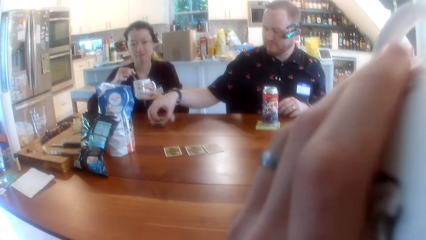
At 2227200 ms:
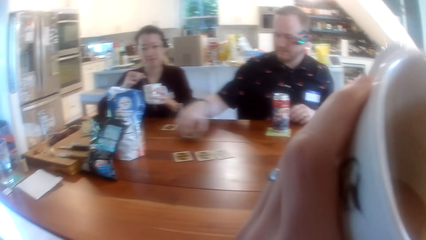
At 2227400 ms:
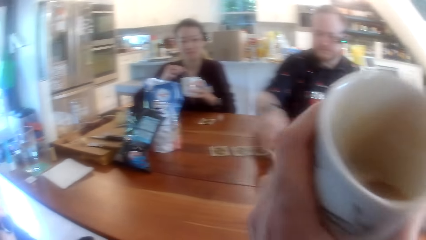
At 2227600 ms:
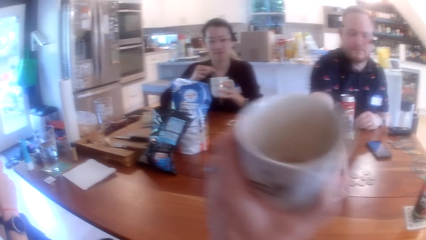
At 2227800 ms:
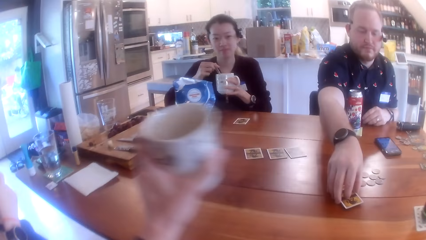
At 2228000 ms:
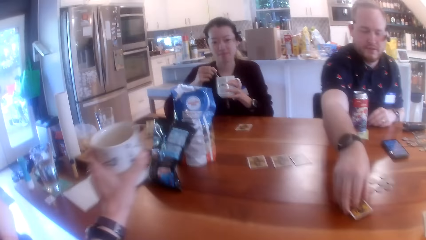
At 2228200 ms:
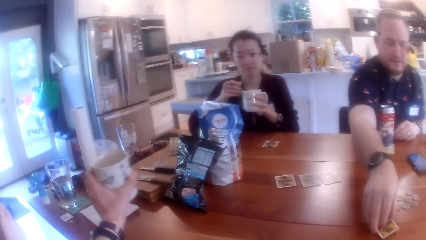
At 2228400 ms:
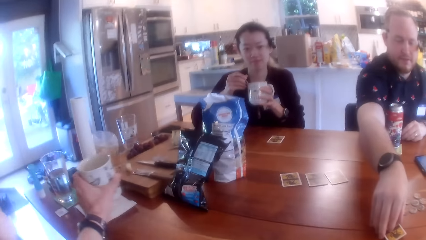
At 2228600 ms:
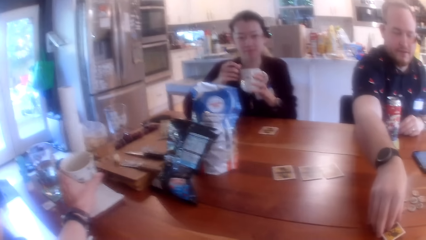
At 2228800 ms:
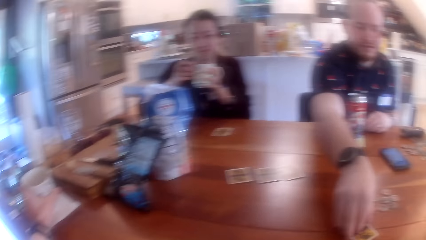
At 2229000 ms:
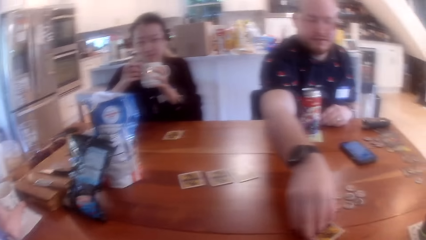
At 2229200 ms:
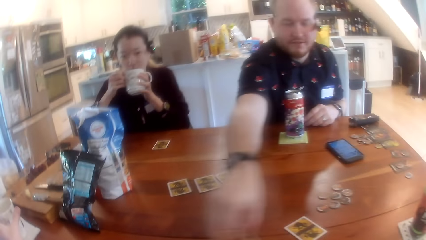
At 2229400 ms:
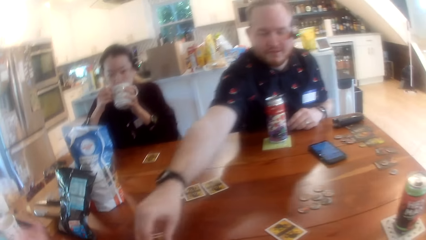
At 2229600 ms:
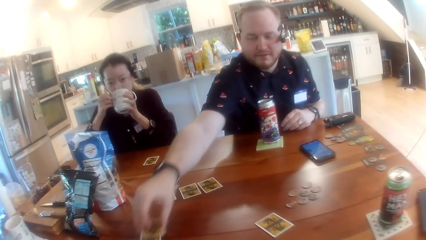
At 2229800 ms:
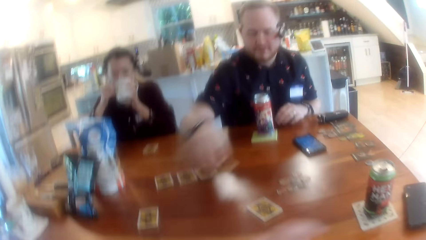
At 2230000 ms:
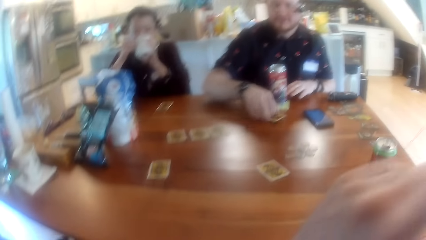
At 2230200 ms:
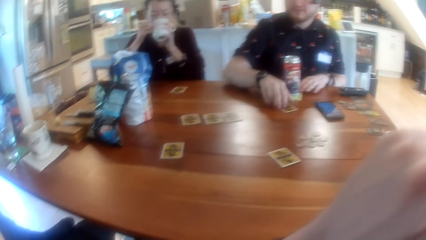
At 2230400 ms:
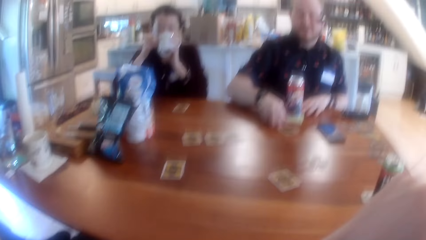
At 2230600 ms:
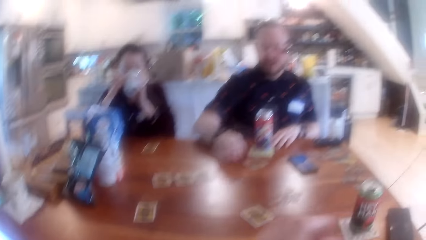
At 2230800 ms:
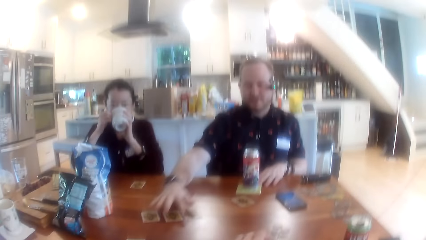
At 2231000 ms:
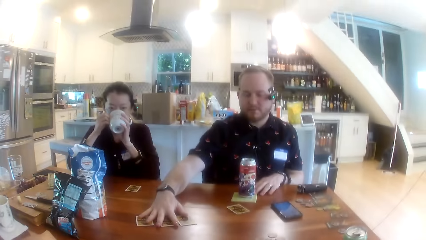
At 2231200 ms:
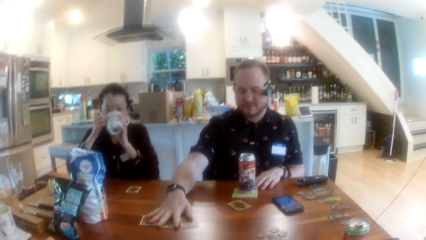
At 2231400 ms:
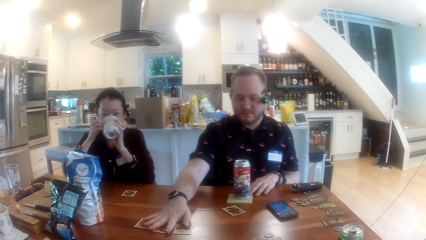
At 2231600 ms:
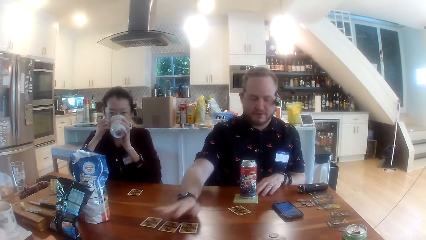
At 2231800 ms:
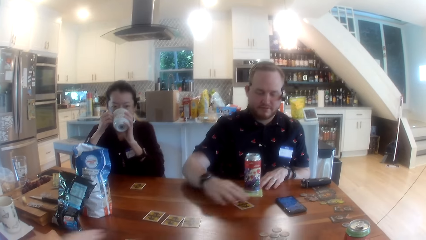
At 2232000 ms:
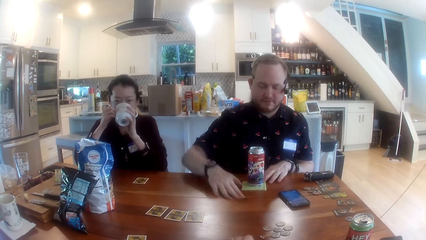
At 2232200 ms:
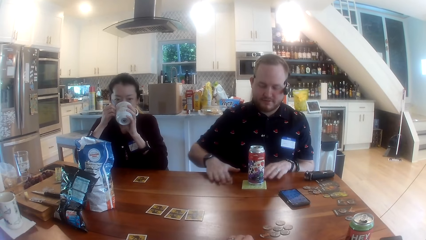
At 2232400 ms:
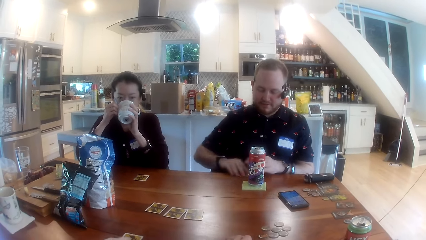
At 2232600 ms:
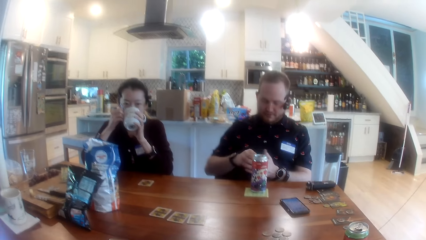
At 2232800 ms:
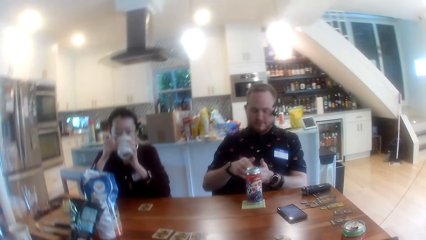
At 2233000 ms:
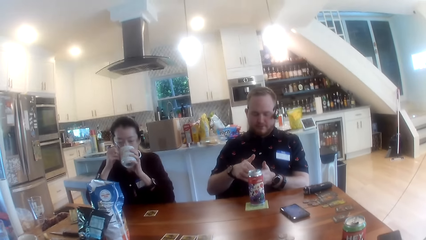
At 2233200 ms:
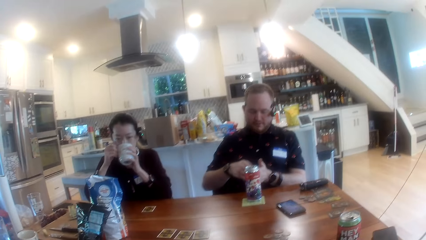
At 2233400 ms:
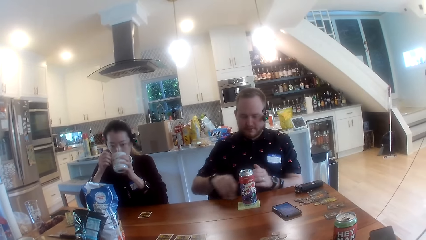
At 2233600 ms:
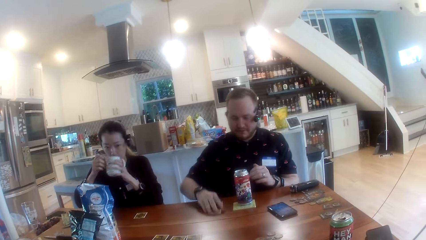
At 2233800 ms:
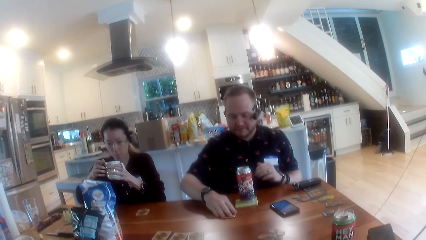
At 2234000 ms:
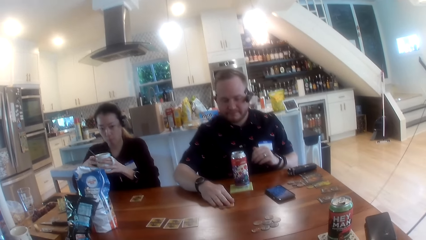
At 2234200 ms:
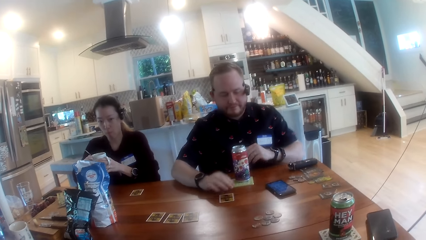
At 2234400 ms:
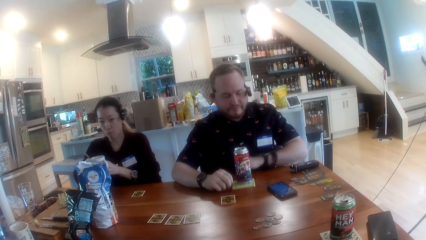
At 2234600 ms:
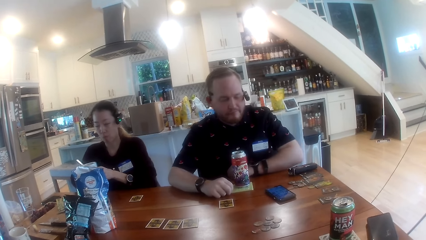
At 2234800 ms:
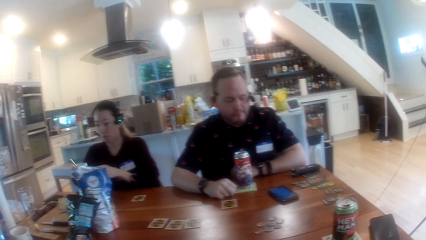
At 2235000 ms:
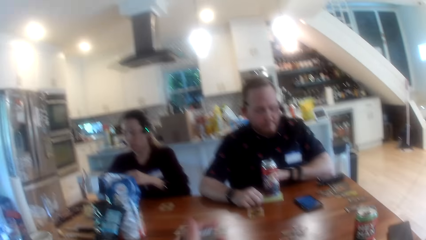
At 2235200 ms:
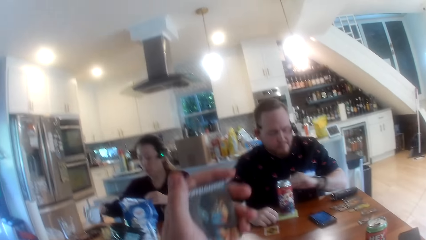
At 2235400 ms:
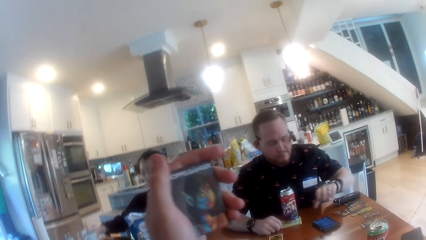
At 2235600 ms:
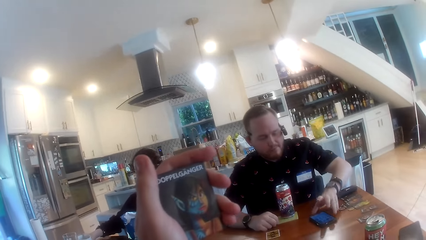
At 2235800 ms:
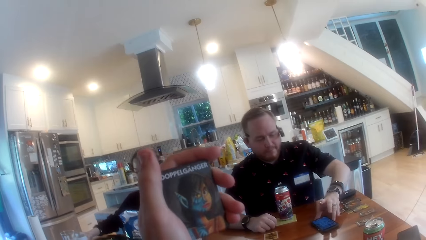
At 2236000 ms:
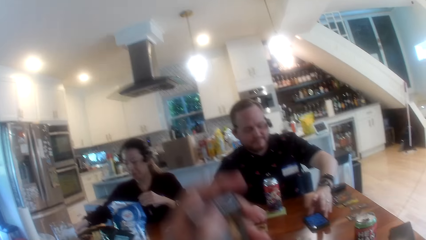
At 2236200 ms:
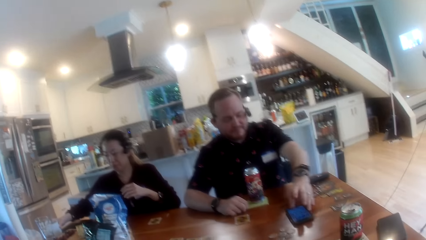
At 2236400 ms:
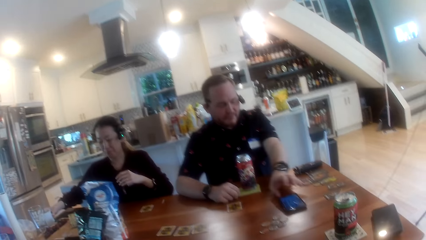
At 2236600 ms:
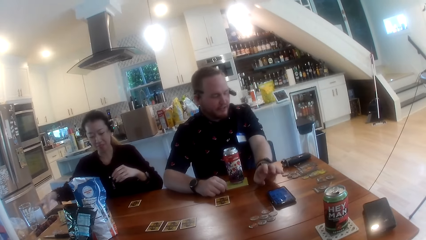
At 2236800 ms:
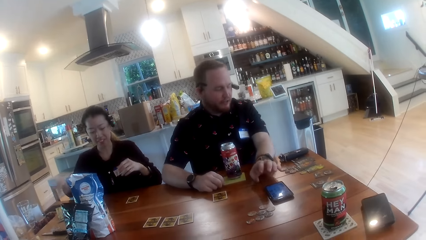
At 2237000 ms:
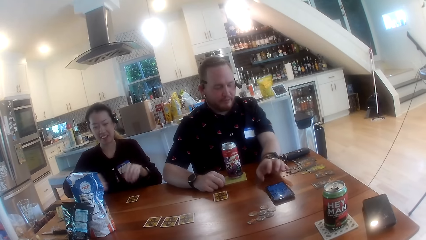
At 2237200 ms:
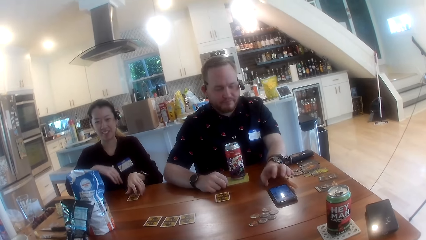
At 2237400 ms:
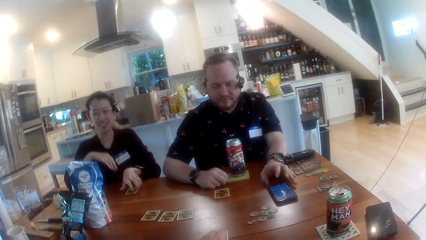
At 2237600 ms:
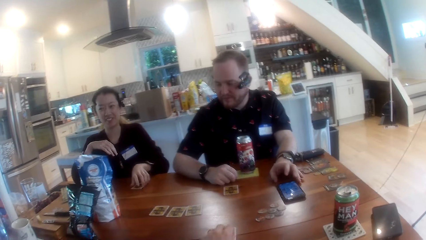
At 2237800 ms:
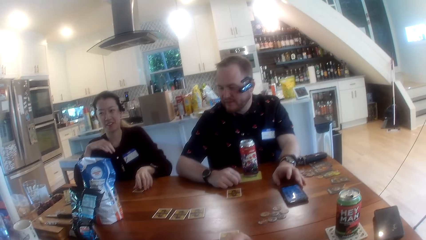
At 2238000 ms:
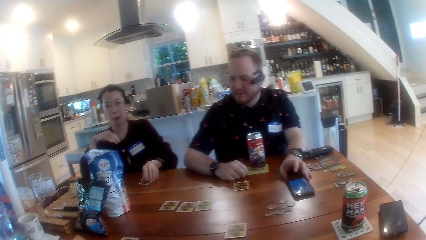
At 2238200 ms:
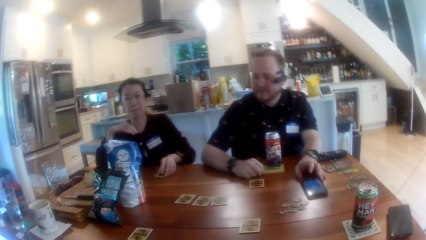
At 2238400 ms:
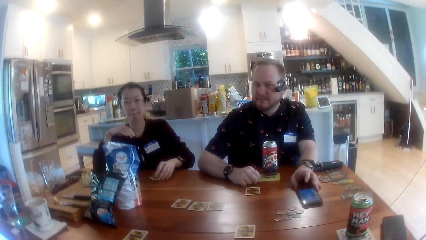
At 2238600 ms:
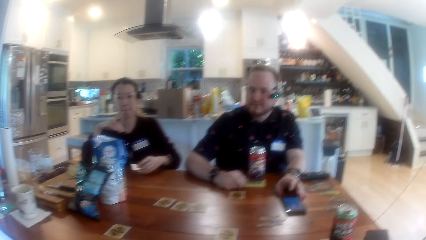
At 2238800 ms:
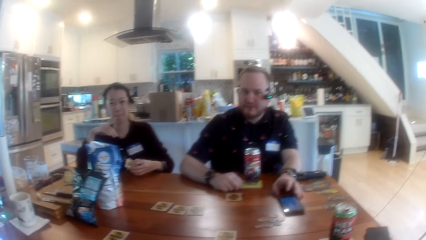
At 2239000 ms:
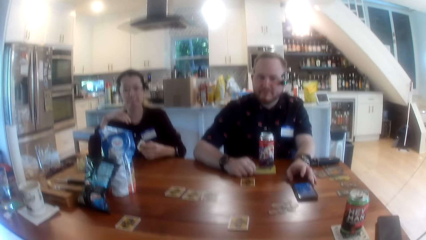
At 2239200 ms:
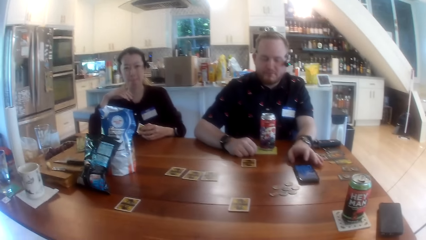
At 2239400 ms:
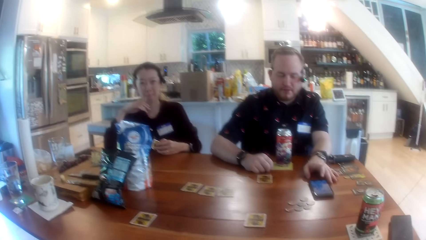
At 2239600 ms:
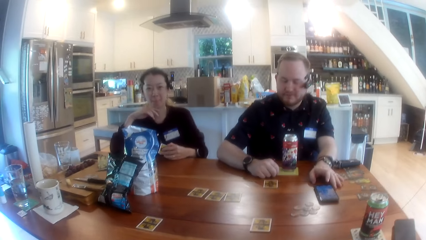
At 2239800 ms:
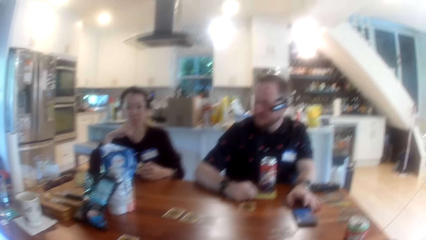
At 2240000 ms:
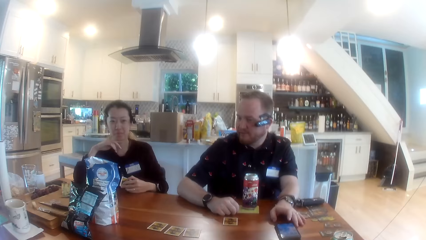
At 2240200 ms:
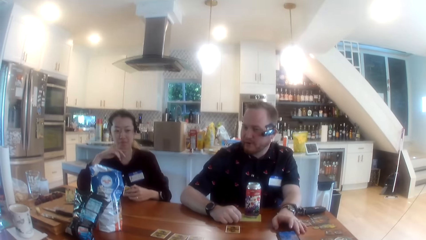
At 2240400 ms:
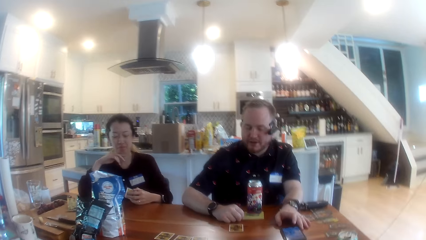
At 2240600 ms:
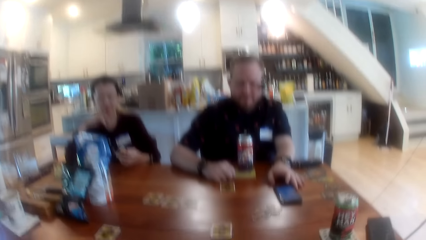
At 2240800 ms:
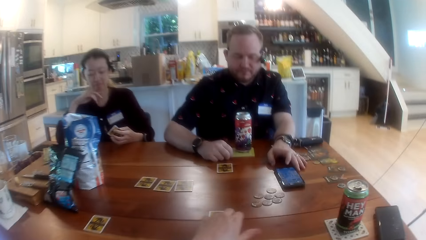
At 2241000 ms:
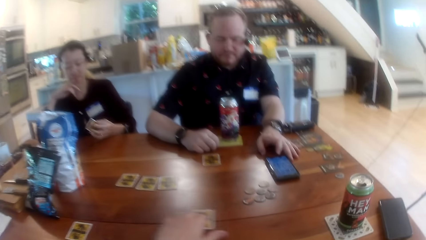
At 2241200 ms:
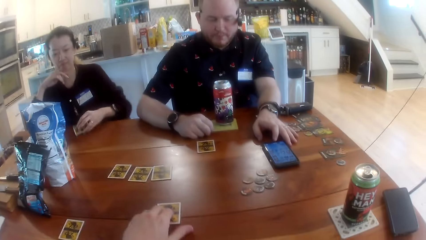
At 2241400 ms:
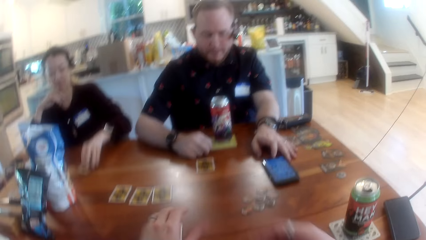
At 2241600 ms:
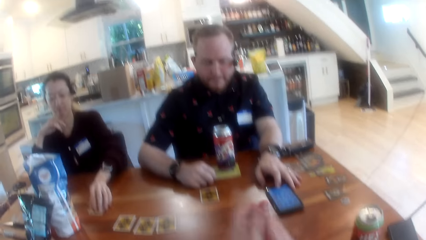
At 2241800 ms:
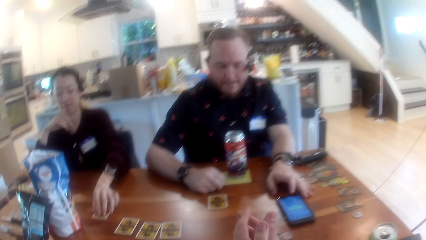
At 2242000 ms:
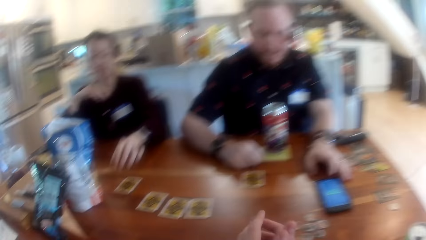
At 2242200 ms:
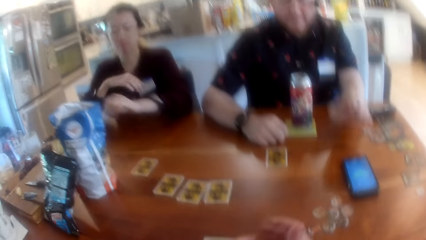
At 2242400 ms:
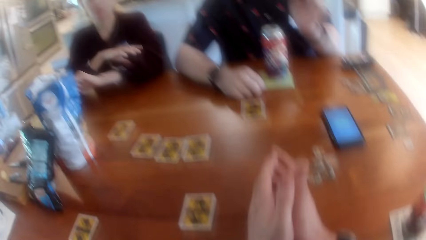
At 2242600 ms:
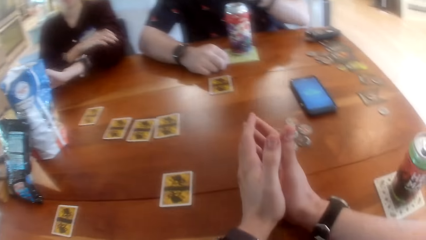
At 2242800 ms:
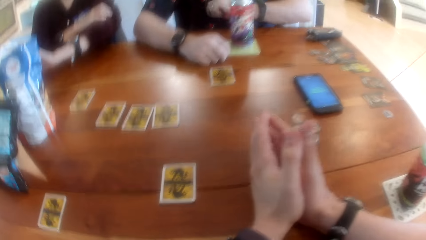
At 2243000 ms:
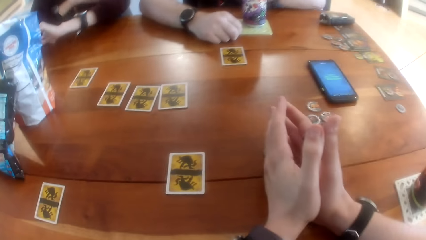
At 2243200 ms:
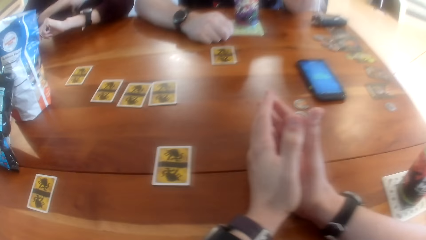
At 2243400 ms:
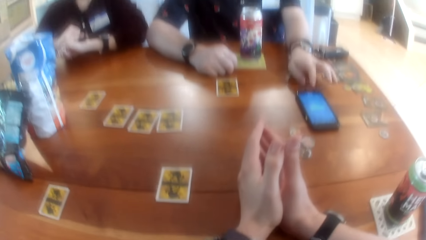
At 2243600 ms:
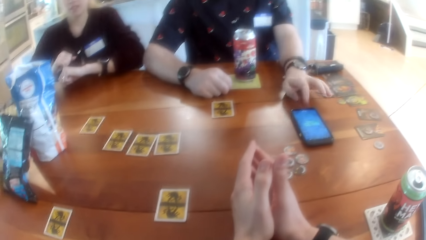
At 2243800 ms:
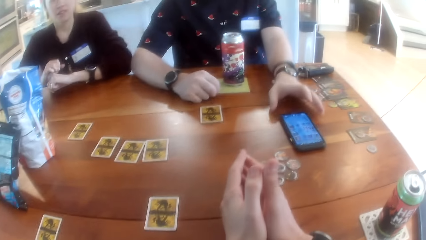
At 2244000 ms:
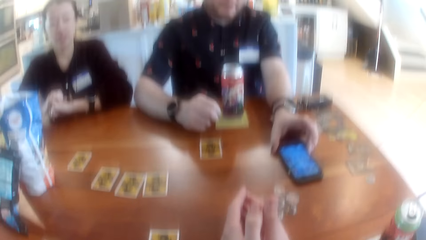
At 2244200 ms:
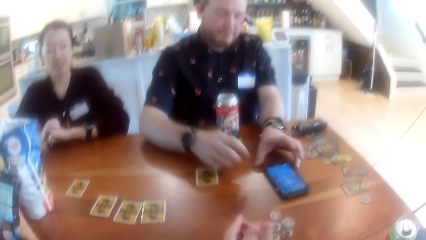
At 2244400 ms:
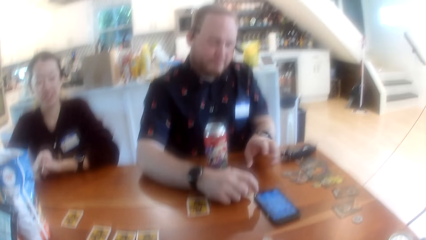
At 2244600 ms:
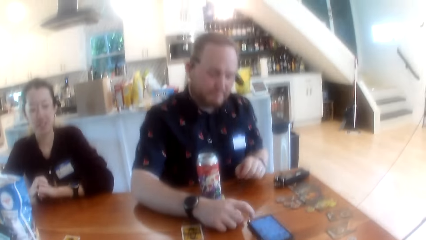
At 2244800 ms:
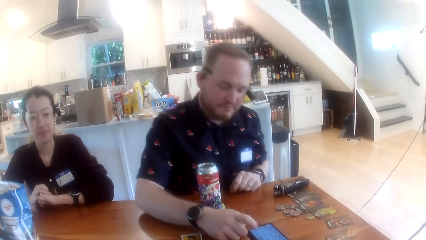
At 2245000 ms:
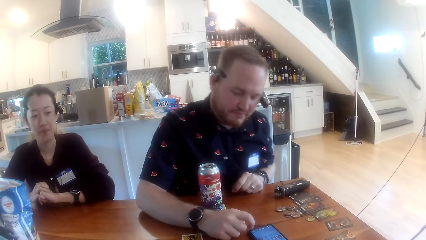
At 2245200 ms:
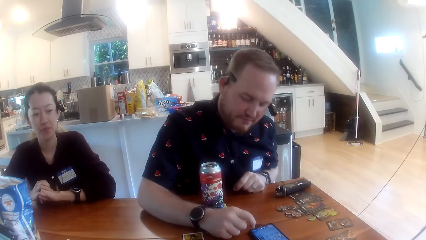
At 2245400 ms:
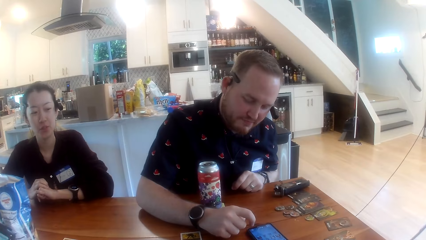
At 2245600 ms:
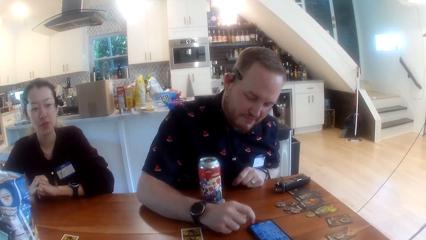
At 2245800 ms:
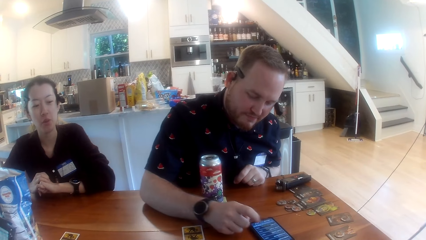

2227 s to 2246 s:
The camera wearer drops the cup of coffee in his left hand on the table. A woman drinks coffee from the cup in her left hand. The camera wearer looks around. A man turns the cards on the table with his right hand and picks the card on the table with his right hand. Another woman picks the card on the table with her right hand. The camera wearer picks a card. The man checks the card in his hands and drops the card on the table with his right hand. The camera wearer checks the card in his left hand. The man moves the phone on the table with his left hand. The camera wearer looks around. The first woman picks the card on the table with her left hand. The camera wearer interacts with the people at the table. He places the card on the table. He looks around. The first woman checks the card in her left hand. The camera wearer moves the card on the table sideways with his left hand. The first woman drops the card on the table with her left hand. The camera wearer looks around. The man operates the phone on the table with his right hand and pulls the phone with his right hand. A woman talks to the camera wearer. The man operates the phone on the table with his left hand.
